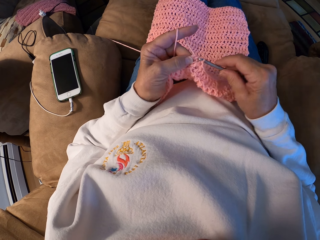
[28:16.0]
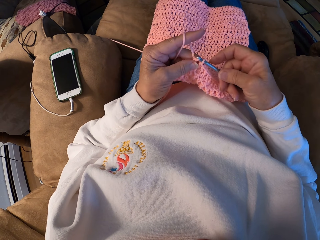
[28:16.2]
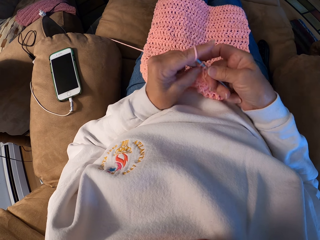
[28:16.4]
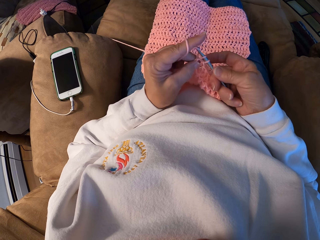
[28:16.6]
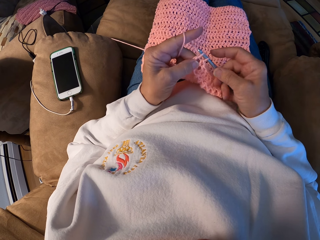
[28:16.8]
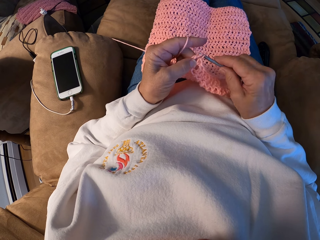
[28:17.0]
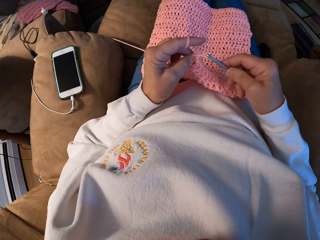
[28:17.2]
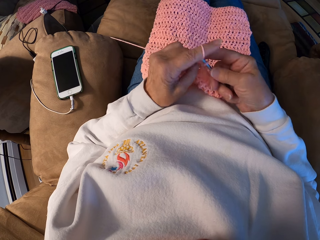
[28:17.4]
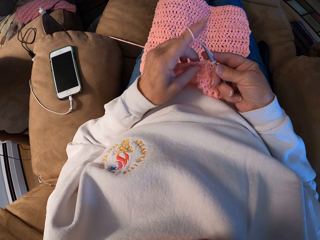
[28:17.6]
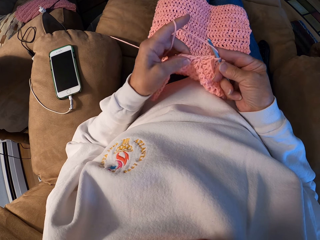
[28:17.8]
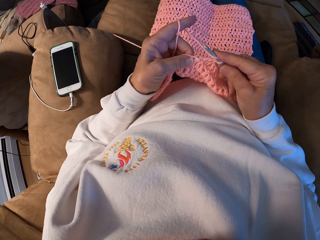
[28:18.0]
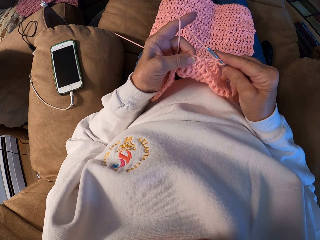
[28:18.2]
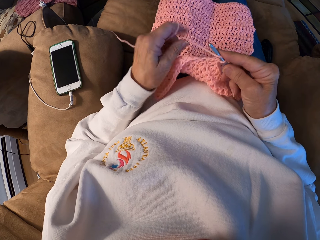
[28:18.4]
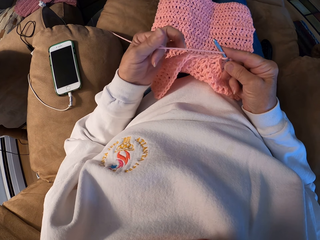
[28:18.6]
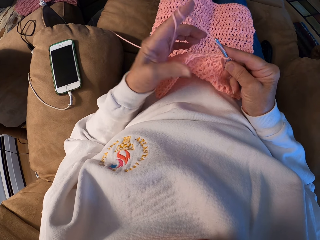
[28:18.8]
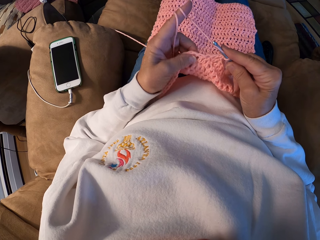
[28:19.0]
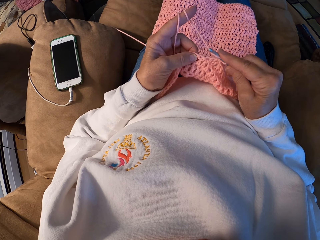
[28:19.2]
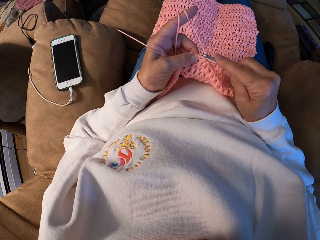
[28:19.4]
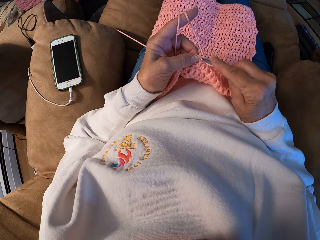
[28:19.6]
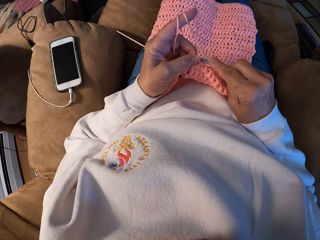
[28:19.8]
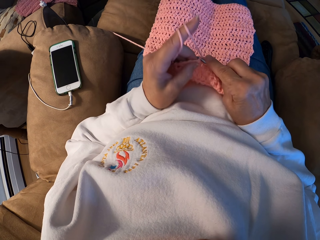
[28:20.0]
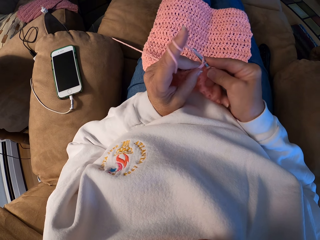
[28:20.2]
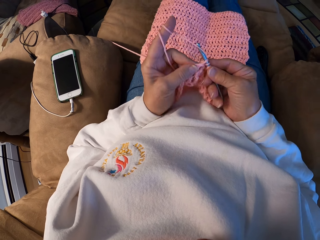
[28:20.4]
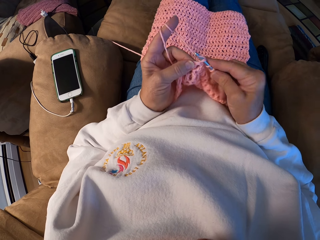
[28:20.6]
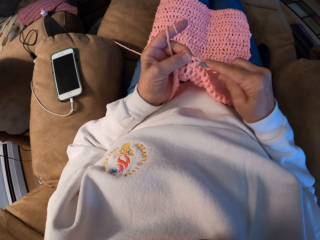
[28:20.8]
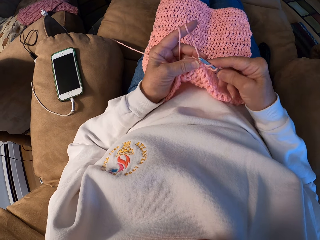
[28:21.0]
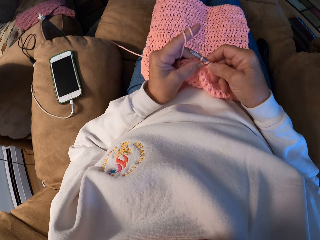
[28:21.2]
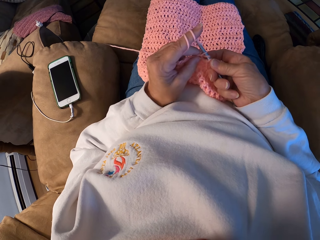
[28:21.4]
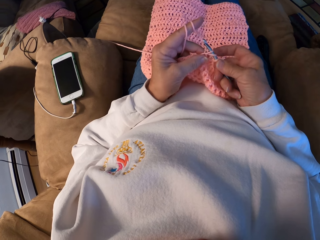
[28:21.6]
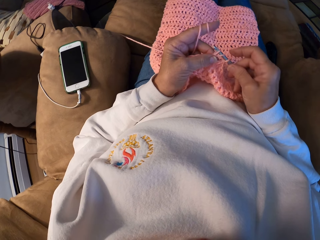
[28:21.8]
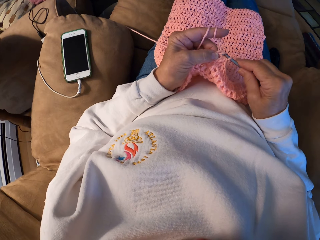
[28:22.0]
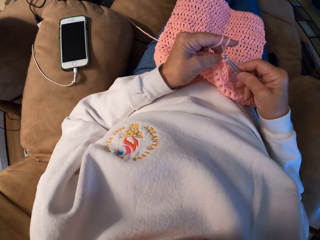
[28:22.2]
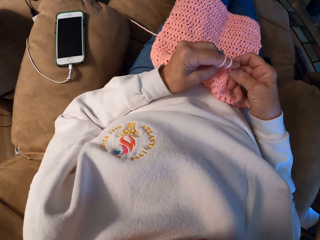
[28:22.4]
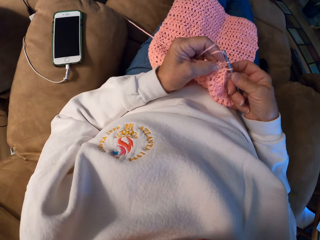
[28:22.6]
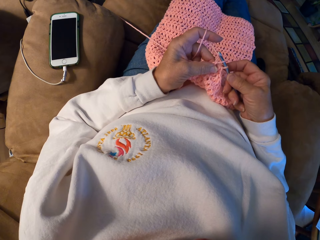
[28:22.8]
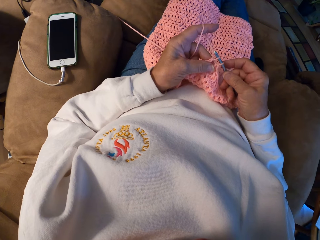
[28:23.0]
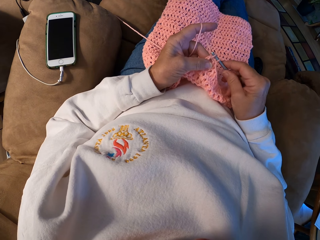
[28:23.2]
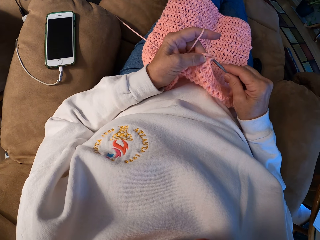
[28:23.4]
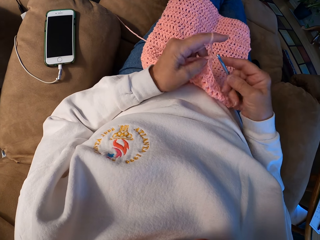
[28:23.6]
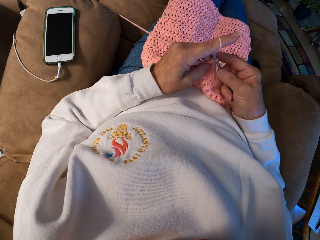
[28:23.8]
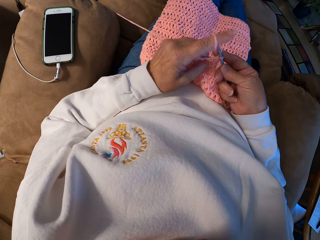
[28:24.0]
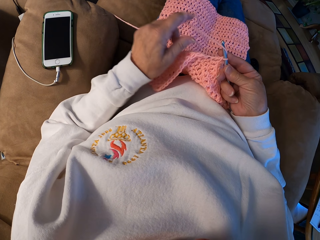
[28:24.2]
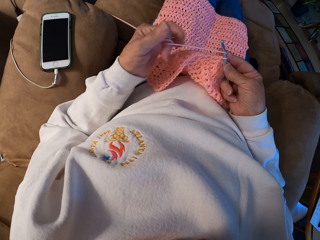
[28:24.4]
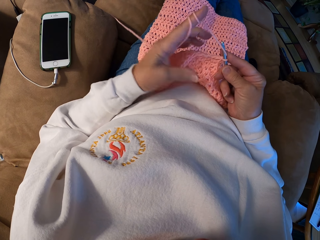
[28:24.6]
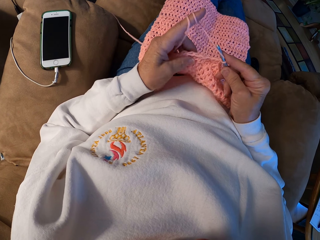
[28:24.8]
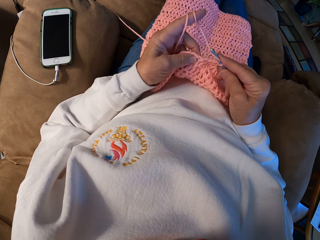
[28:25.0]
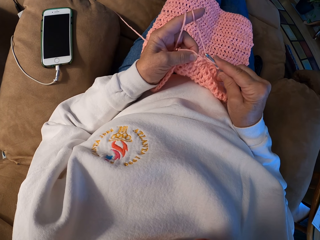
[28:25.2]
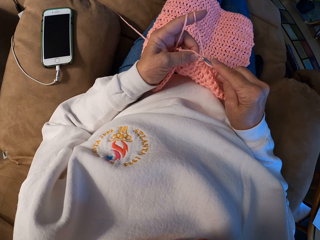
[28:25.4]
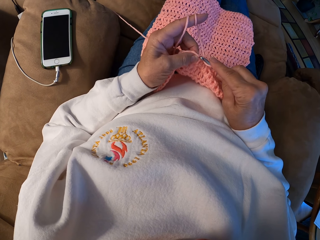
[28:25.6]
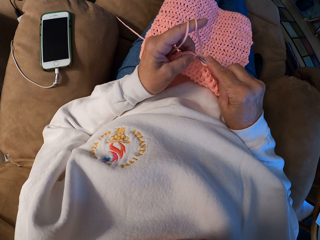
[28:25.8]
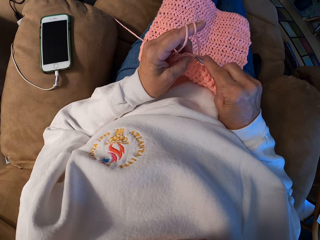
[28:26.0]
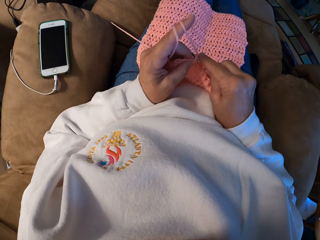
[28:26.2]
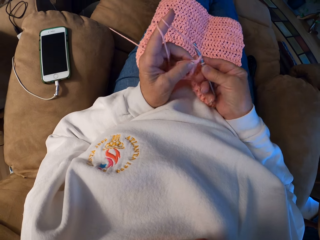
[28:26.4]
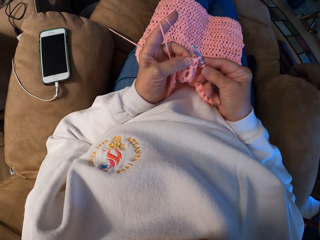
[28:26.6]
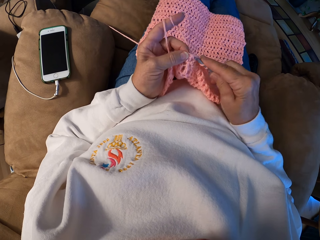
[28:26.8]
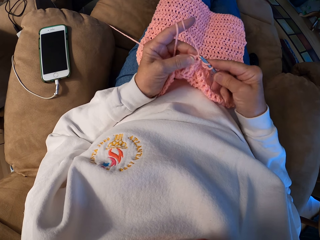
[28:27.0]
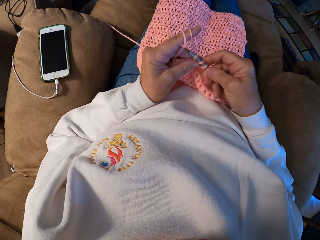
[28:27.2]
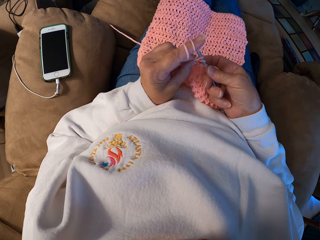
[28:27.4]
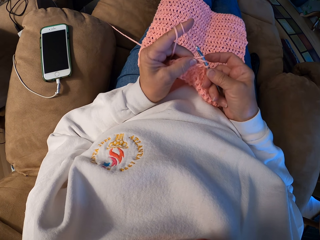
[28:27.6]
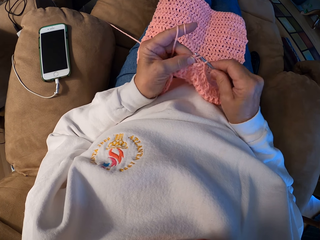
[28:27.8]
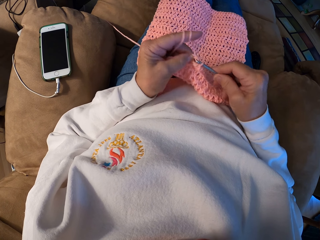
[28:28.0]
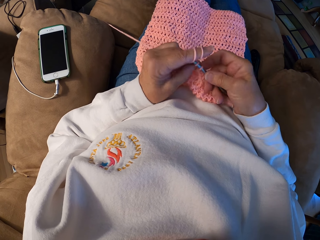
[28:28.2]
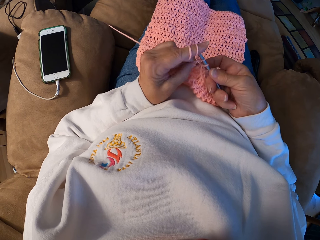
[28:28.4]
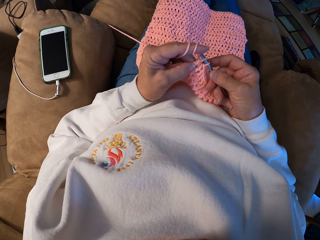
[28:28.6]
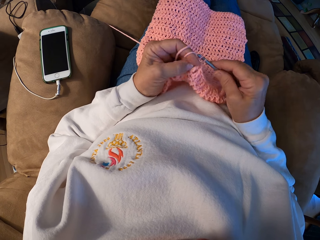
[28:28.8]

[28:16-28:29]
The camera wearer rolls the yarn with her left index finger. She crochets the yarn with the crochet hook. She rolls the yarn with her left index finger. She crochets the yarn with the crochet hook.

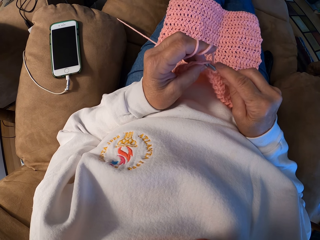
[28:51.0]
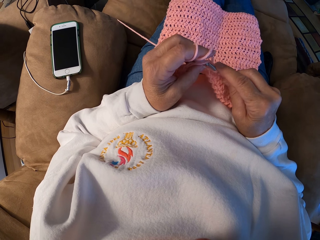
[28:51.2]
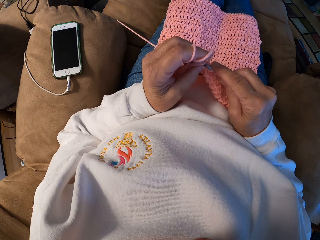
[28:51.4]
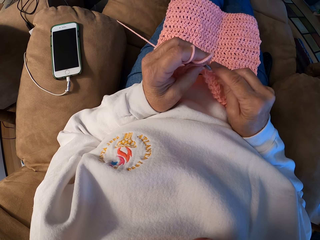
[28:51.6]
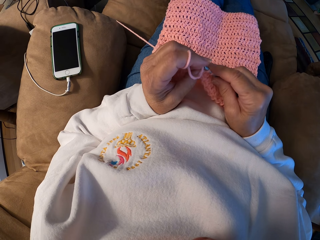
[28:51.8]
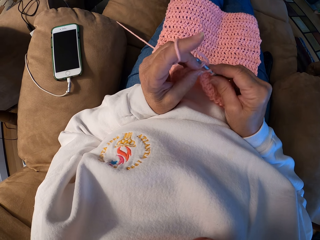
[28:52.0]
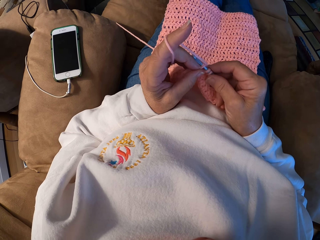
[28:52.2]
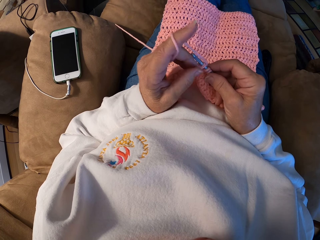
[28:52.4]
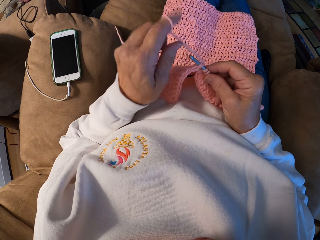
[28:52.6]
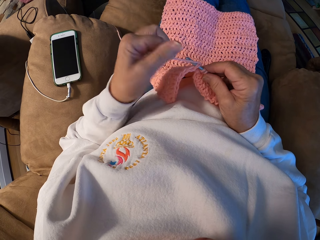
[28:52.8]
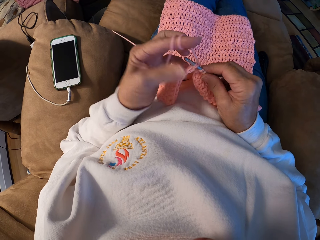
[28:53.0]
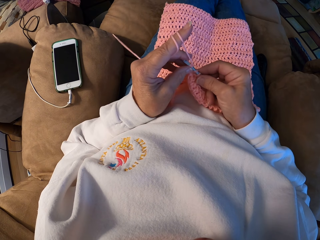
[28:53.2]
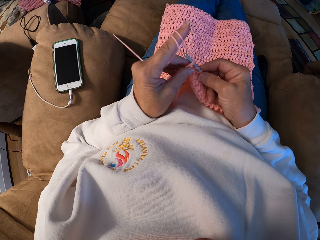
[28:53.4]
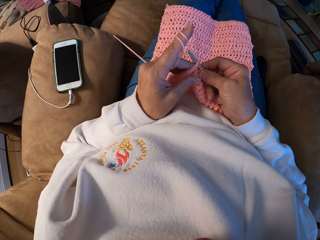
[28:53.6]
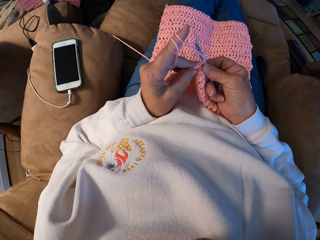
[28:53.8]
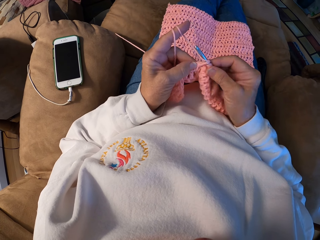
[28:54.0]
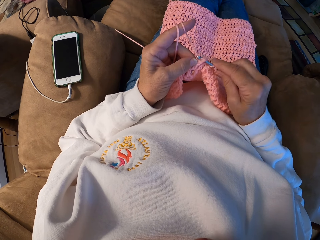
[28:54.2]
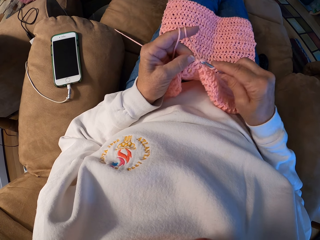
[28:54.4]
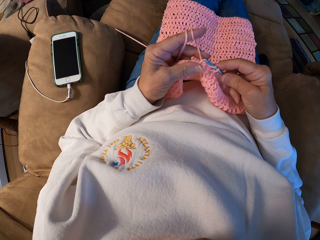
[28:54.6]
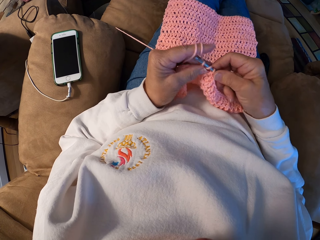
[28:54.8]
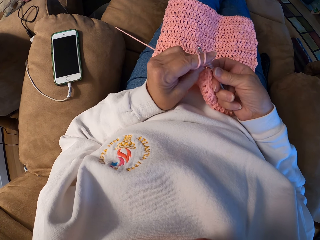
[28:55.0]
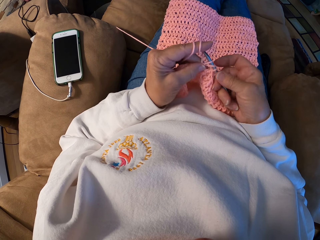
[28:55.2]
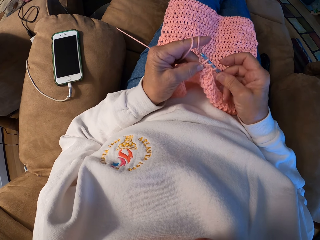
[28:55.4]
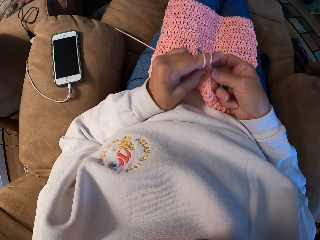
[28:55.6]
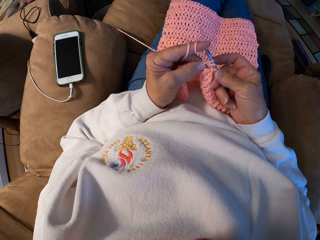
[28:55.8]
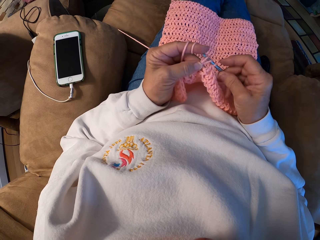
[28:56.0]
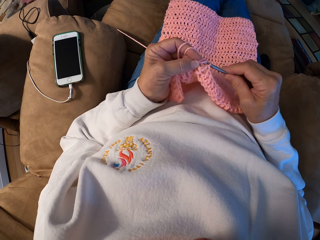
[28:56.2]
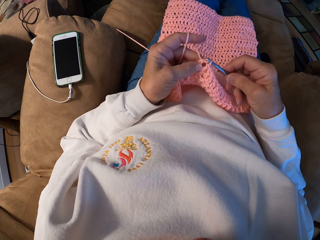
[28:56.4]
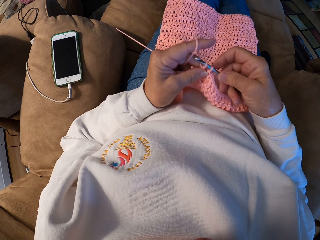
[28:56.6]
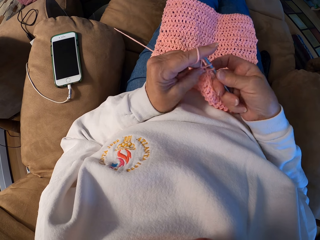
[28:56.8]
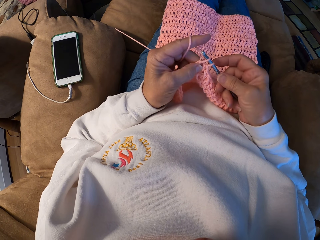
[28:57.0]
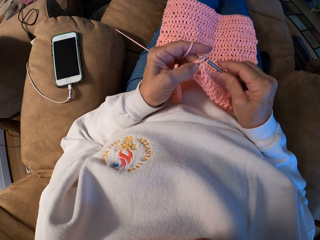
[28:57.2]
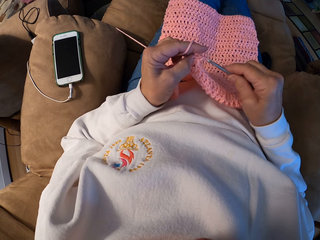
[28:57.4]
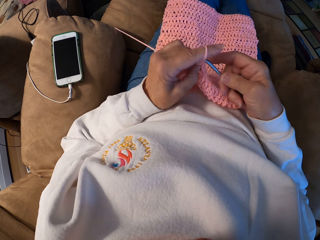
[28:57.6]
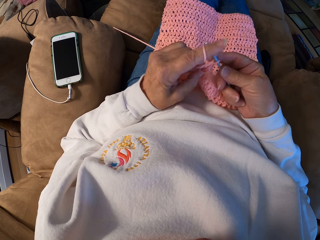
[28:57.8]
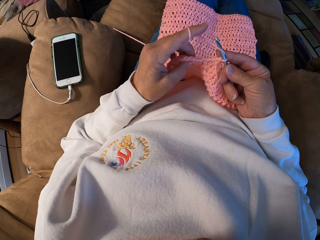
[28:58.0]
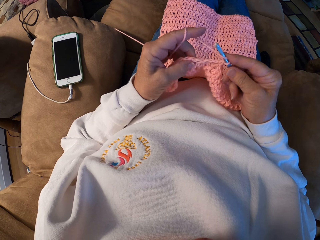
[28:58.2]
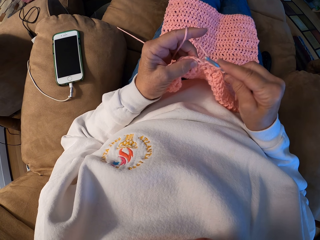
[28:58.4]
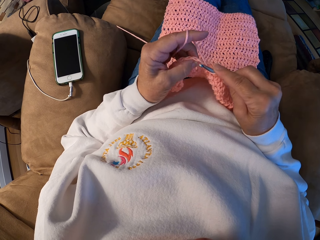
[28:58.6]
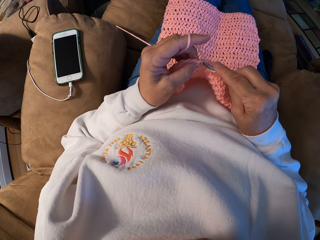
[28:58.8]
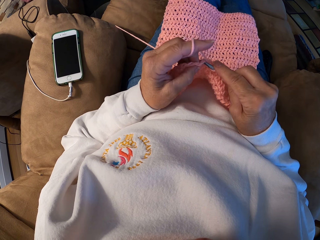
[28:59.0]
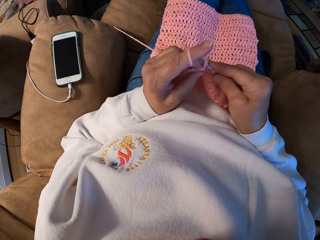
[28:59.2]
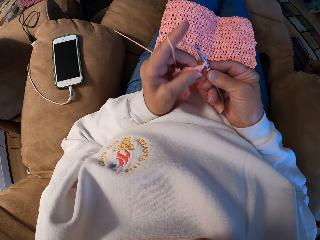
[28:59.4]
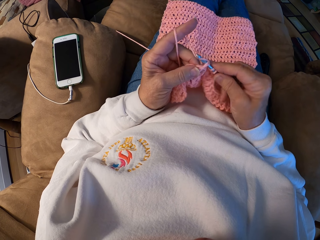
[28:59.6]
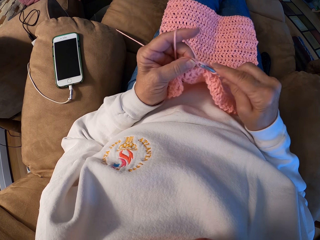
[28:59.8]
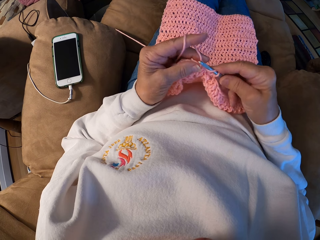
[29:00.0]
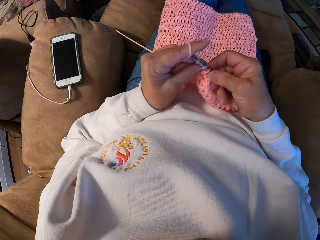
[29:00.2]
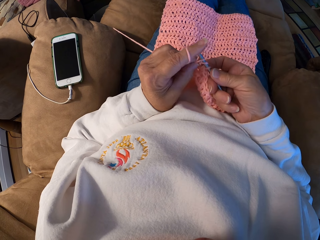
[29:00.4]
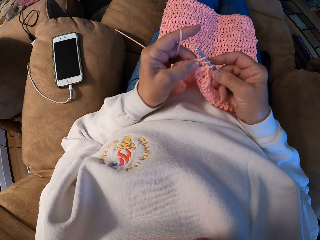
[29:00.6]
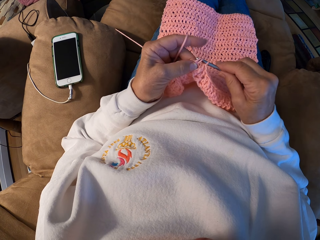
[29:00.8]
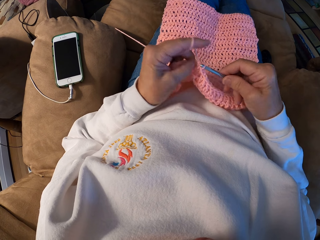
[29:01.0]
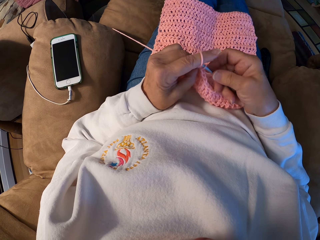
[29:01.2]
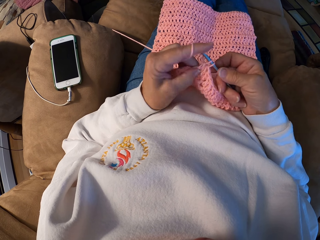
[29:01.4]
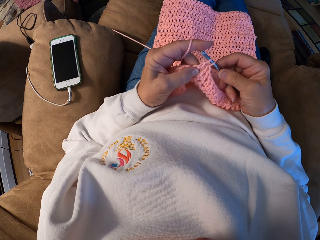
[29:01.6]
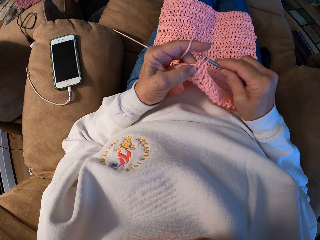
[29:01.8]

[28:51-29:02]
The camera wearer rolls the yarn with her left index finger. She crochets the yarn with the crochet hook.
